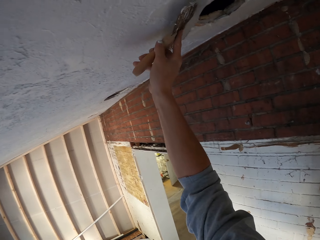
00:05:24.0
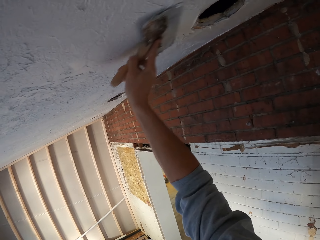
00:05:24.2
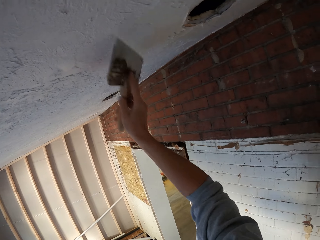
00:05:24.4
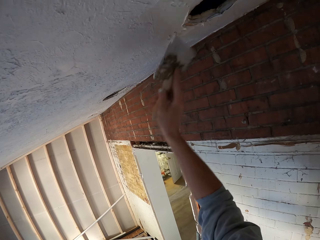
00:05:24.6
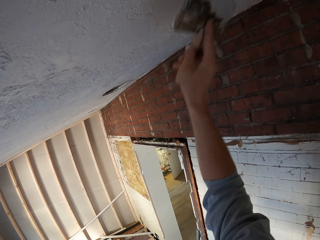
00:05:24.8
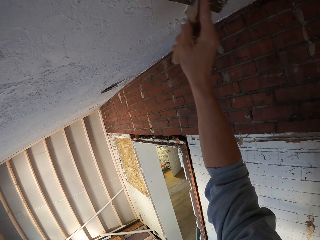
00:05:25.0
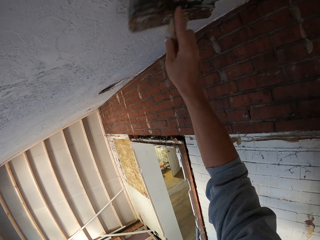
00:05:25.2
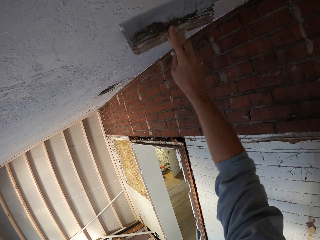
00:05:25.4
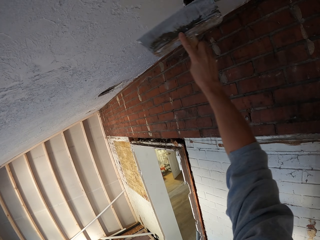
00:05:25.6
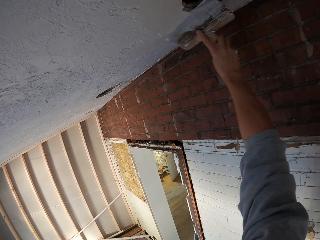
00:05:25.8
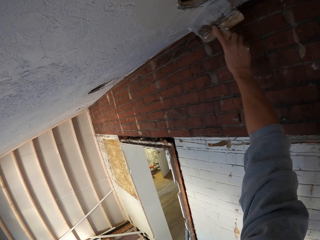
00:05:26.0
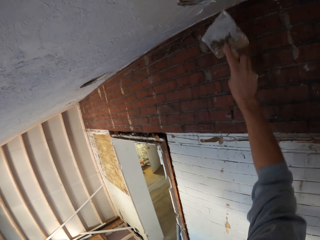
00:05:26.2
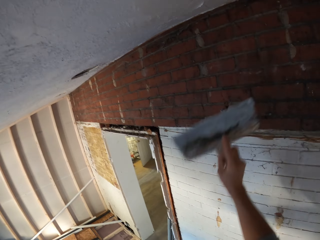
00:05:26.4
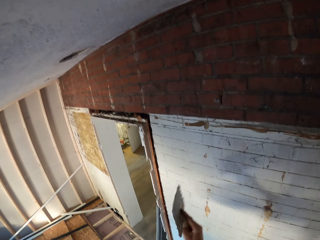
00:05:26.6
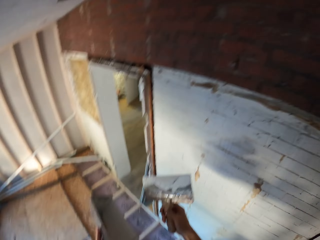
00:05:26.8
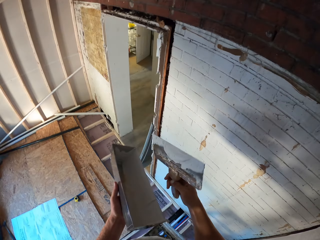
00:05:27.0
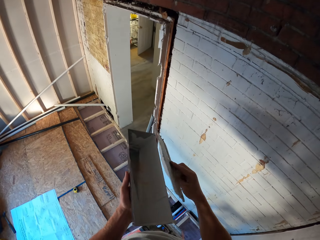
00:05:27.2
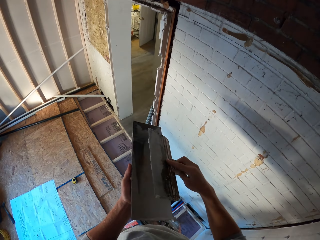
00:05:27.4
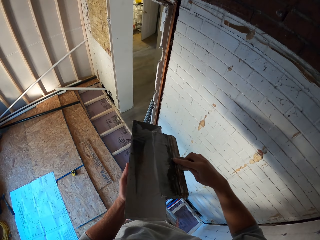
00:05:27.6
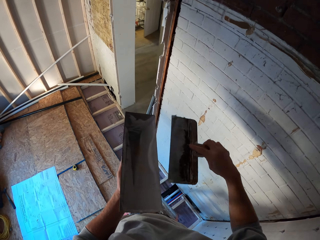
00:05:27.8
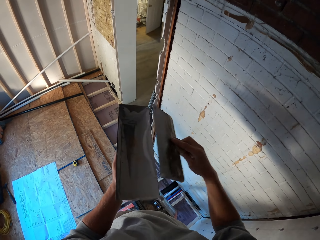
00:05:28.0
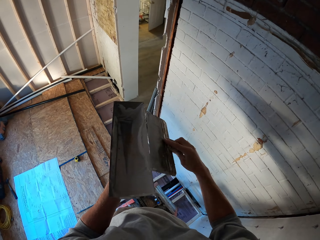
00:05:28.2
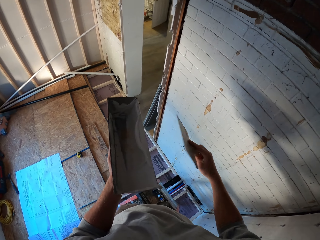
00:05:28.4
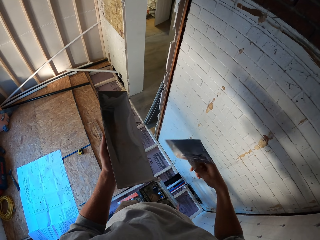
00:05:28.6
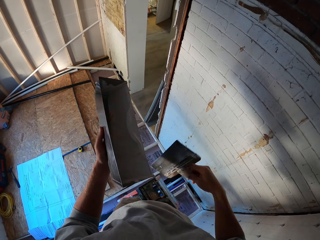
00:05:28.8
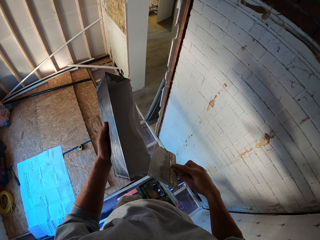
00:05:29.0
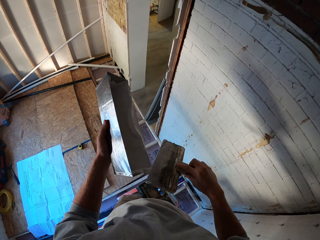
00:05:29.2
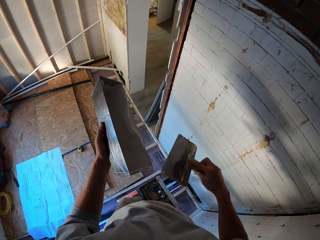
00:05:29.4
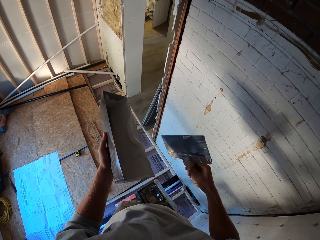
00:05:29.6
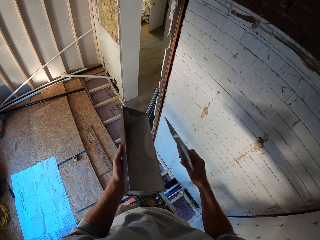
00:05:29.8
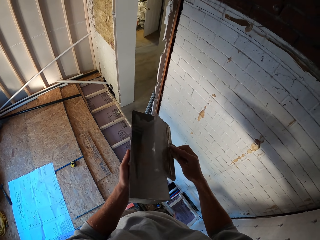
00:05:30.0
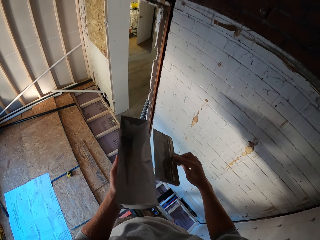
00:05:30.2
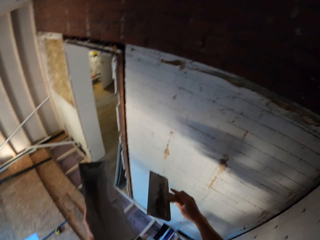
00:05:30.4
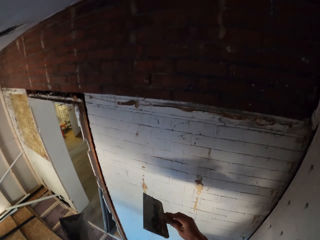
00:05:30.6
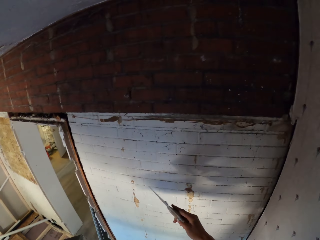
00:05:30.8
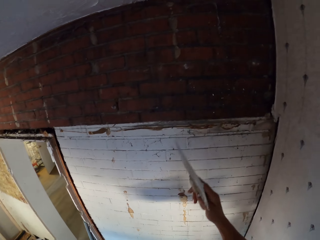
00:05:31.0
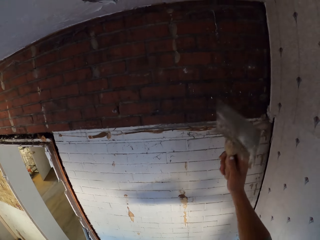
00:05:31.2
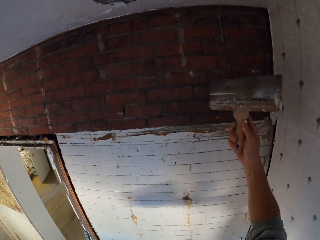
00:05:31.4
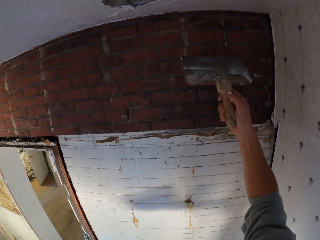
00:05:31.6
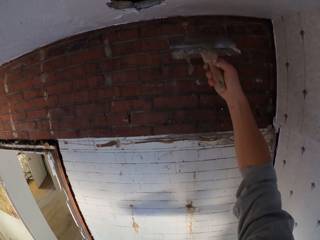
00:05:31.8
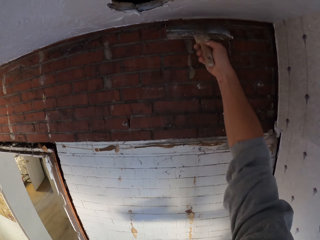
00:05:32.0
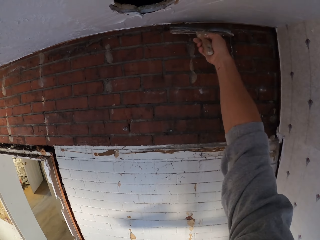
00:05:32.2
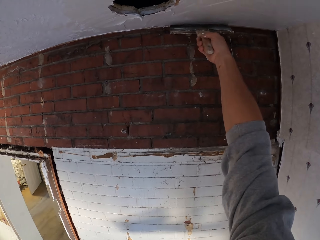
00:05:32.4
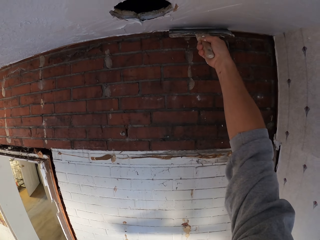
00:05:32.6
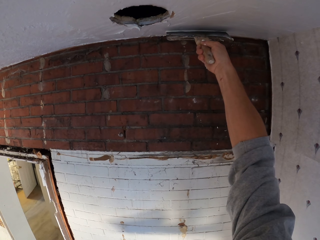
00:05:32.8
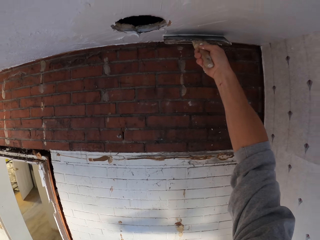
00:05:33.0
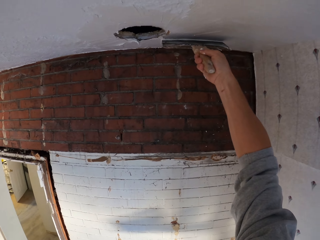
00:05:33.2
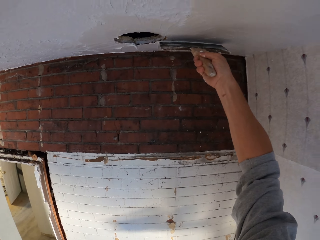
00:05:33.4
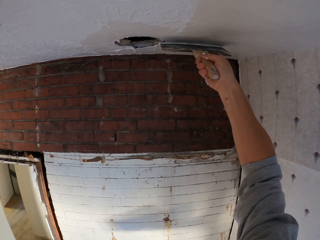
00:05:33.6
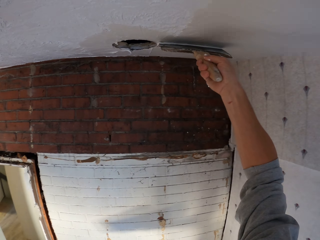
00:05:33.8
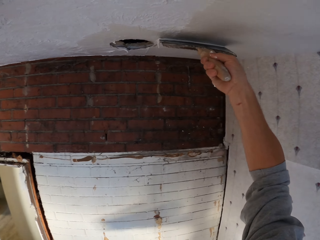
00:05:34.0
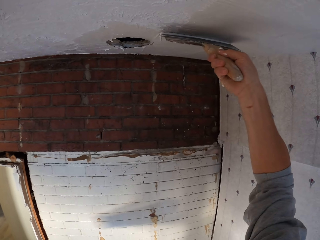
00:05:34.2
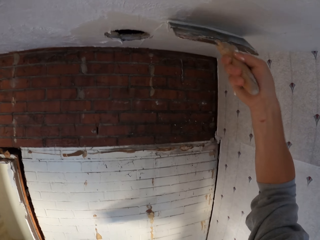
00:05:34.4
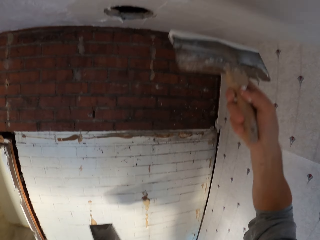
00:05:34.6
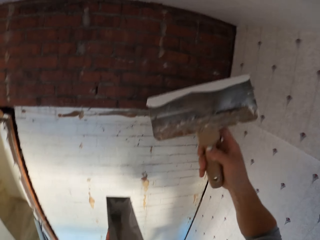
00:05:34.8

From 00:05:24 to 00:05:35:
The camera wearer wipes off the excess paste from the trowel. They smoothen the plaster on the ceiling.

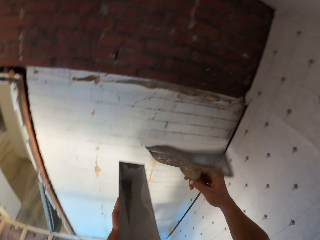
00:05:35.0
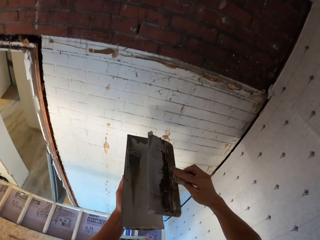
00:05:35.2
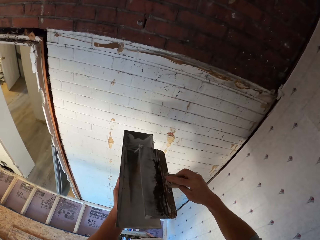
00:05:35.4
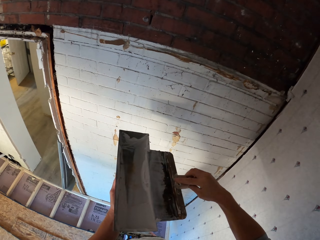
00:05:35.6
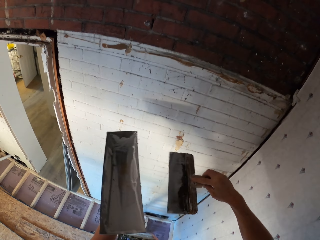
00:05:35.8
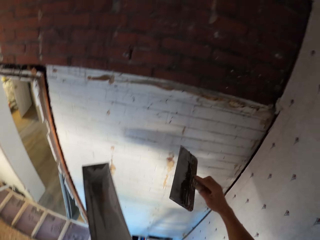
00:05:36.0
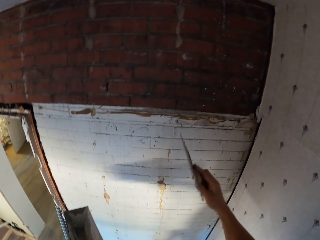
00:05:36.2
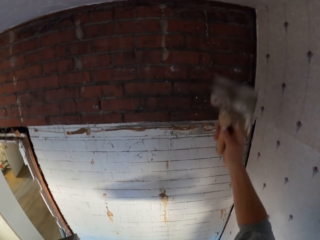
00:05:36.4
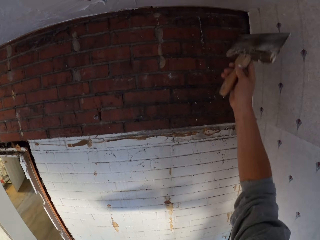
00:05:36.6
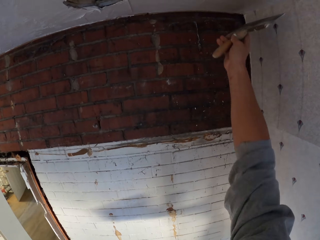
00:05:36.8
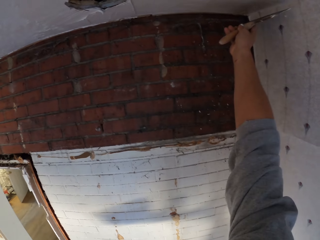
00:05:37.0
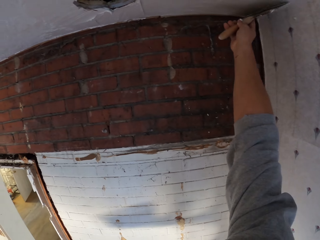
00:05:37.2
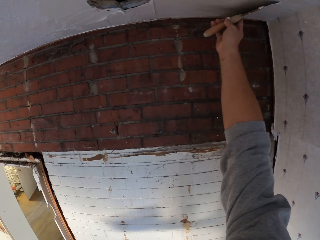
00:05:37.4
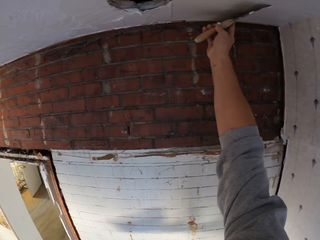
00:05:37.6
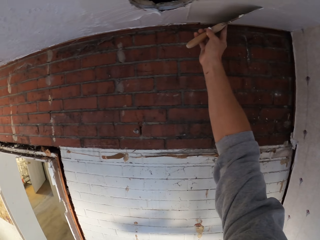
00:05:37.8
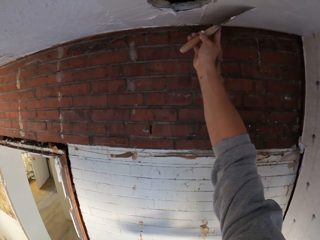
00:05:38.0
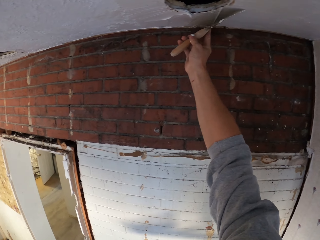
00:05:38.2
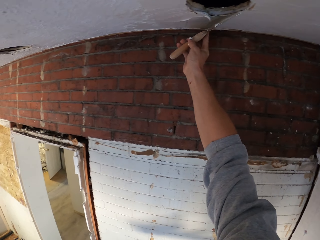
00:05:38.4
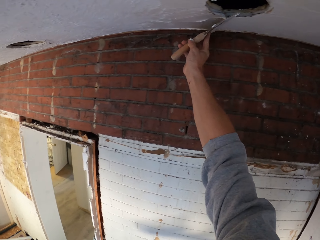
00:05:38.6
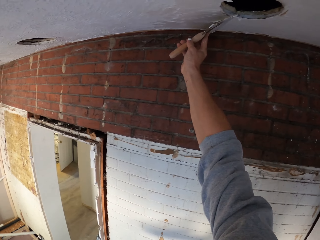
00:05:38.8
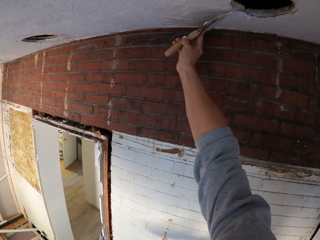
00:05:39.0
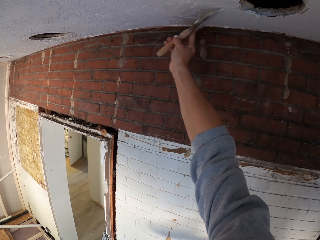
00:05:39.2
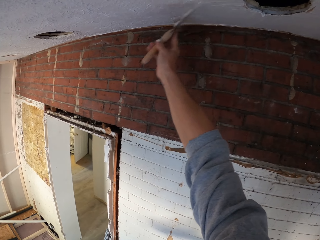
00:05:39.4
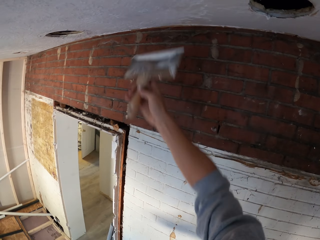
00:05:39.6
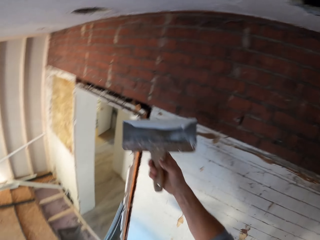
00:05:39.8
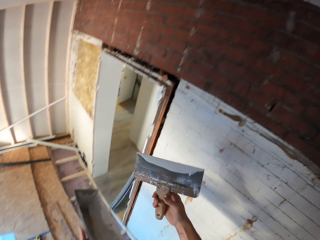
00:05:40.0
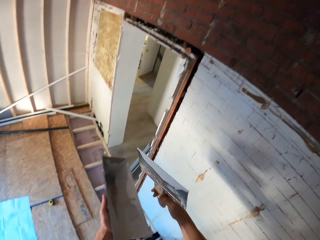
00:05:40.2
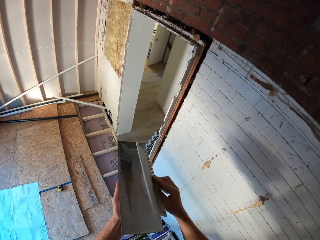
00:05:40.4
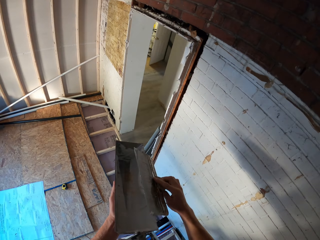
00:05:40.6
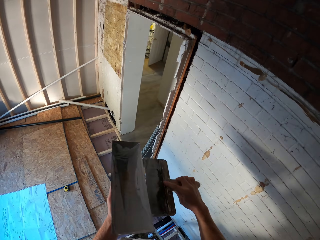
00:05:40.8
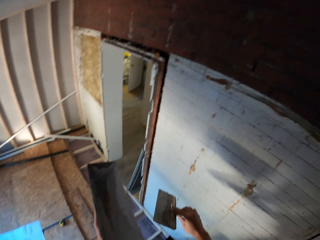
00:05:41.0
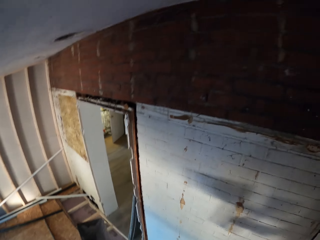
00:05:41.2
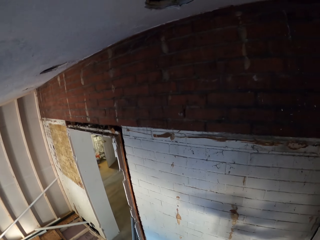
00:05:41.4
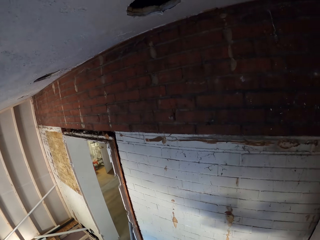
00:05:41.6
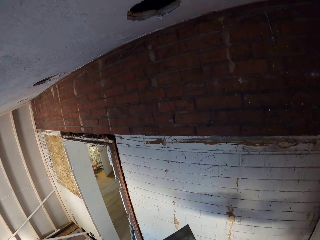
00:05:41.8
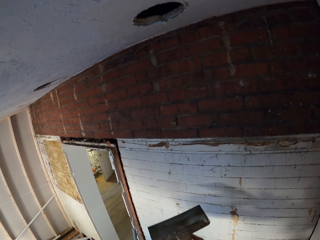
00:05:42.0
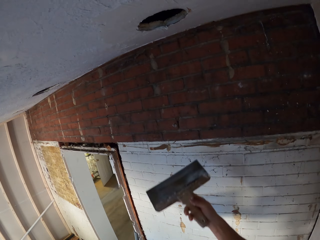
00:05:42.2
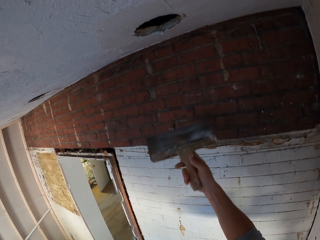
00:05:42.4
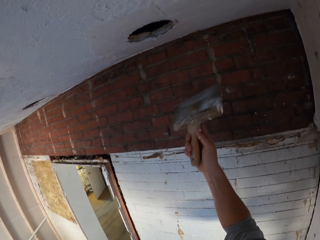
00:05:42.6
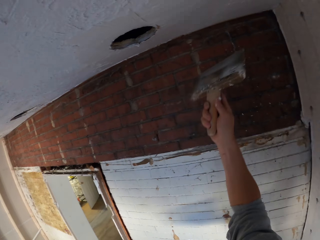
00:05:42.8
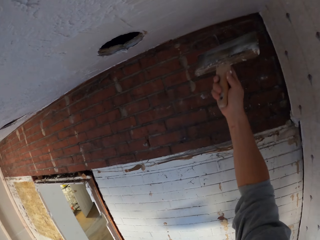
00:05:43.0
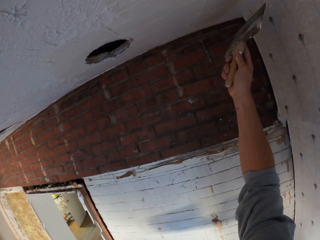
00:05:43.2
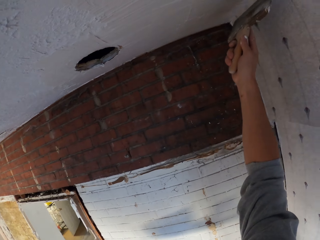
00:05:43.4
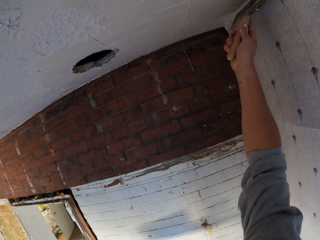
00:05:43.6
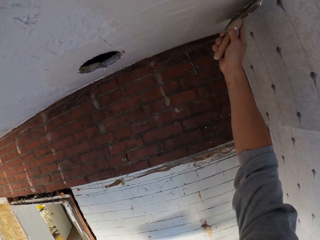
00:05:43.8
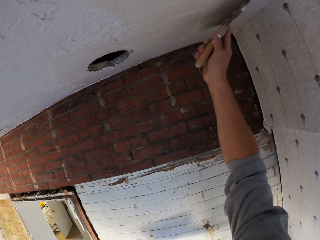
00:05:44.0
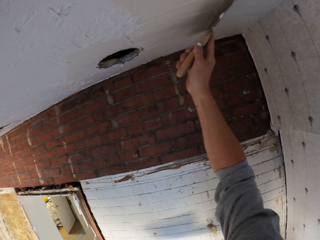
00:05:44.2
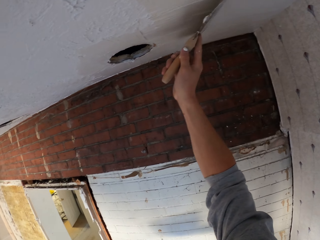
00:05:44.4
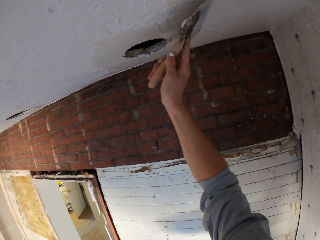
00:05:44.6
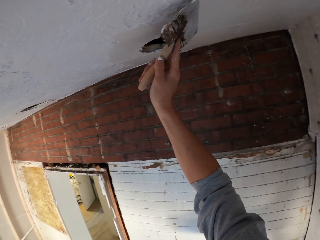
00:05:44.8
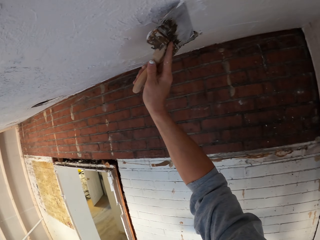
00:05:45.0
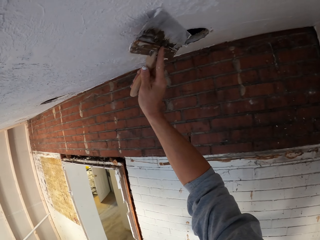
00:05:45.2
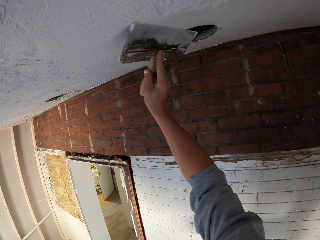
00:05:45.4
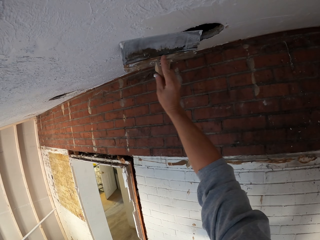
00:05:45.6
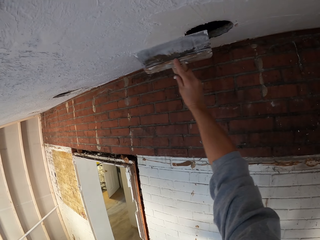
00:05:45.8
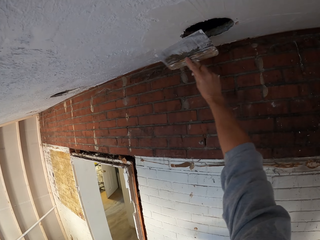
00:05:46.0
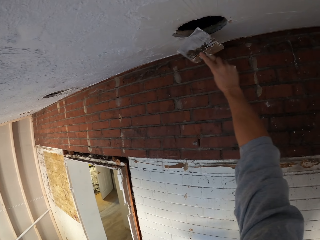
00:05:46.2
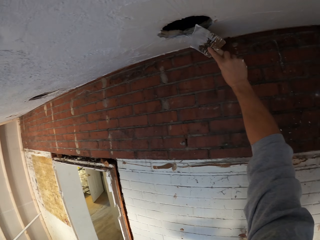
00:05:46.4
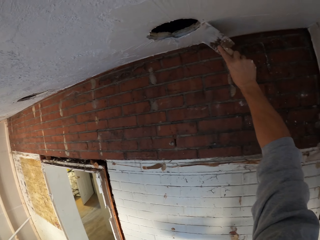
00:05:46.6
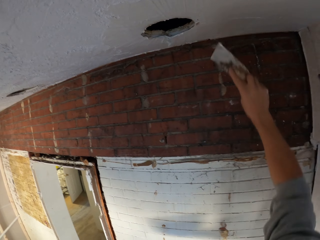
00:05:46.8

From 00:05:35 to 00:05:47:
The camera wearer removes the excess paste from the trowel. They plaster the ceiling. They wipe the excess paste off the trowel. They smoothen the ceiling.
